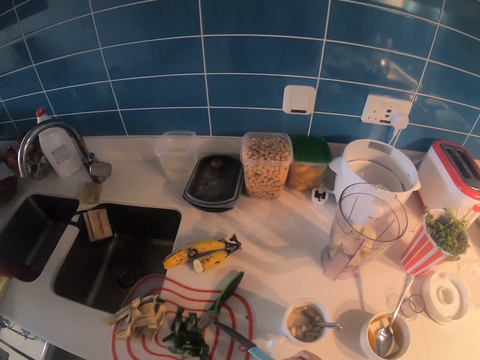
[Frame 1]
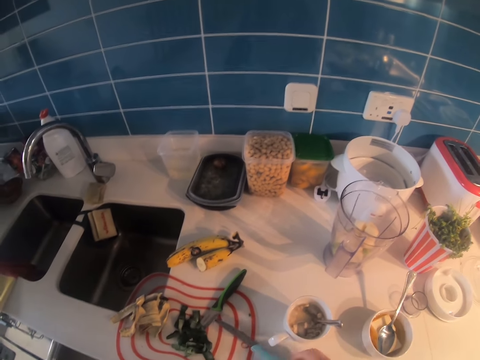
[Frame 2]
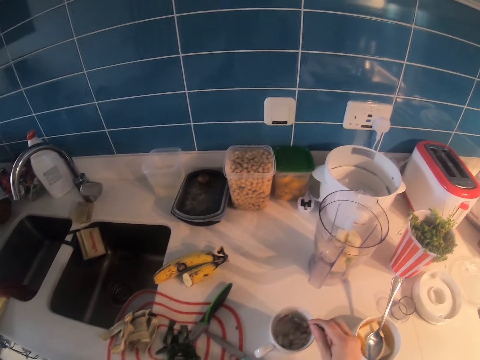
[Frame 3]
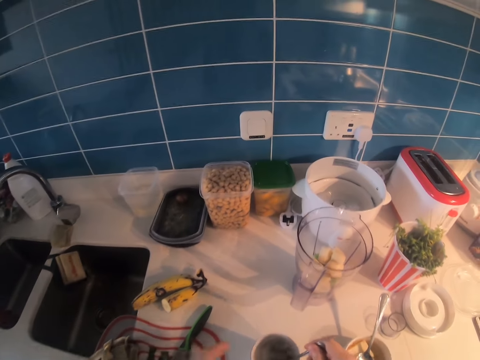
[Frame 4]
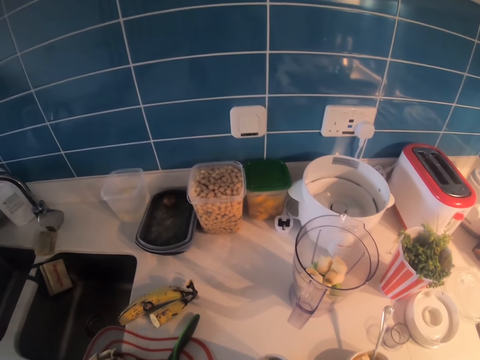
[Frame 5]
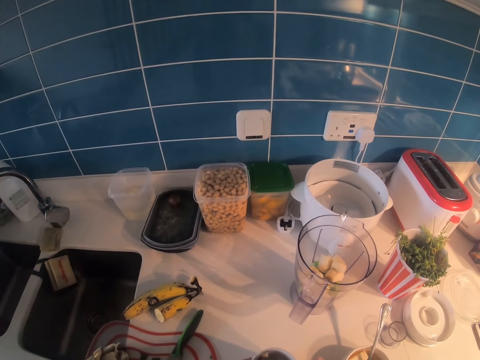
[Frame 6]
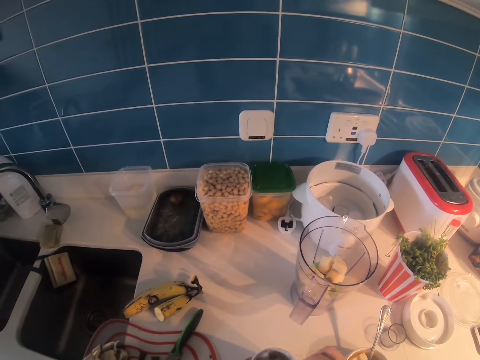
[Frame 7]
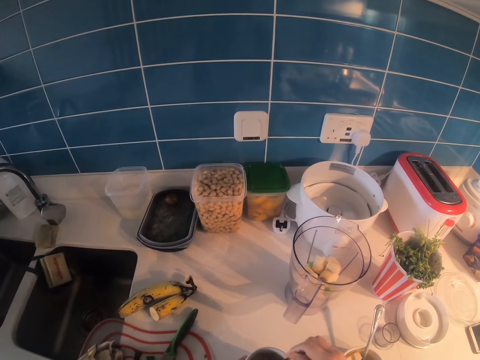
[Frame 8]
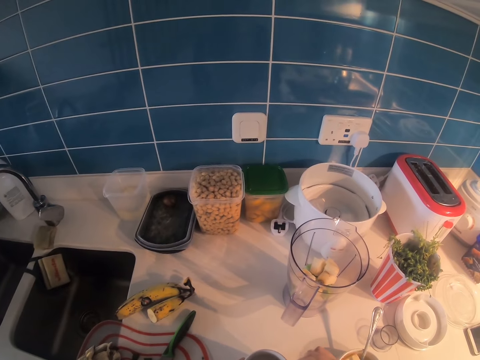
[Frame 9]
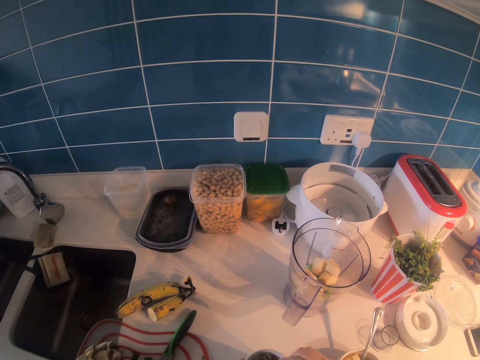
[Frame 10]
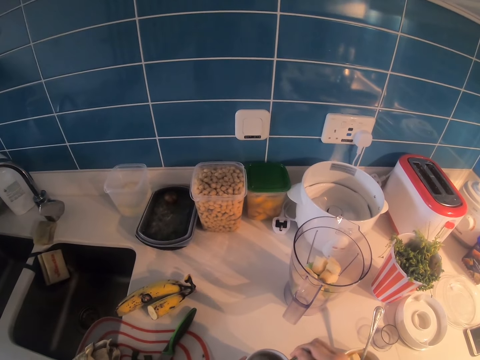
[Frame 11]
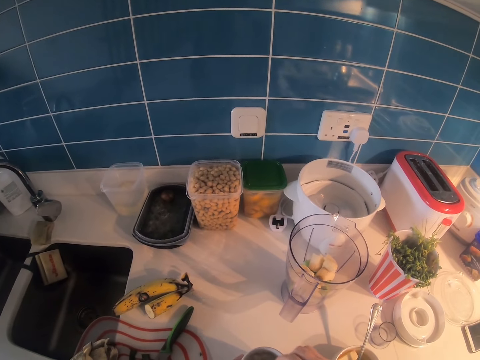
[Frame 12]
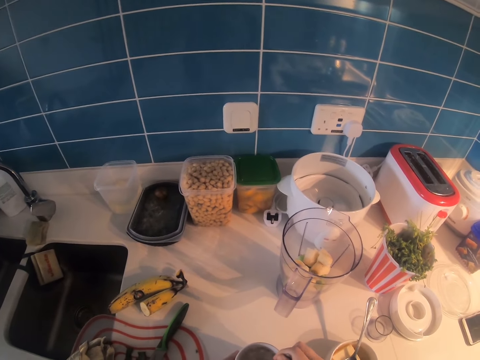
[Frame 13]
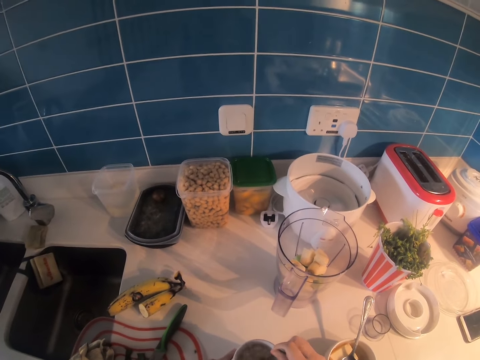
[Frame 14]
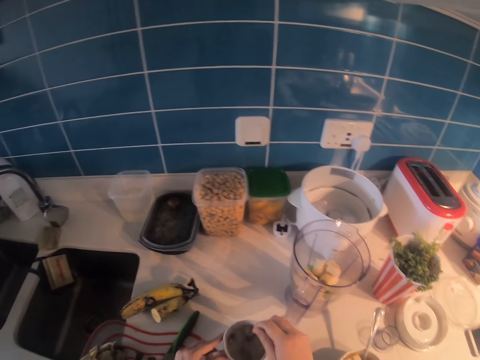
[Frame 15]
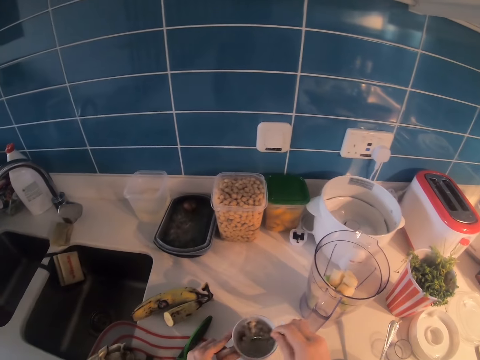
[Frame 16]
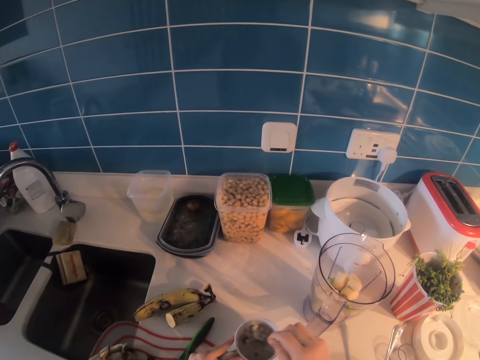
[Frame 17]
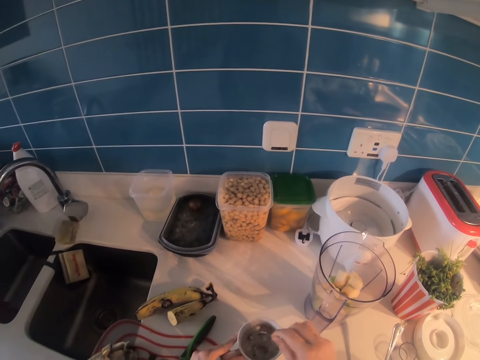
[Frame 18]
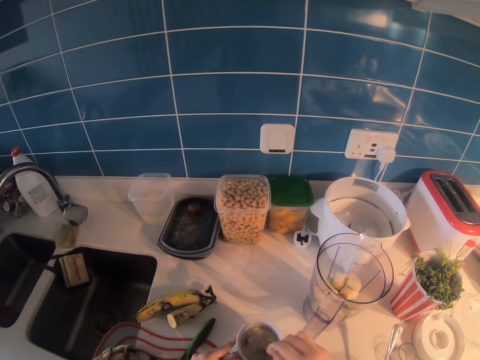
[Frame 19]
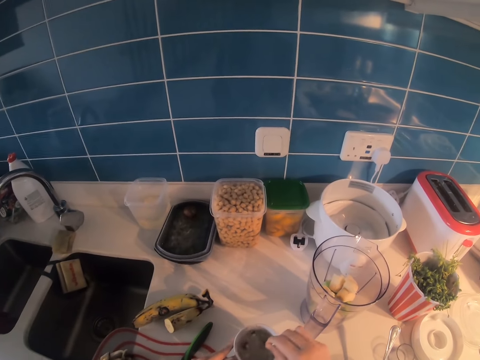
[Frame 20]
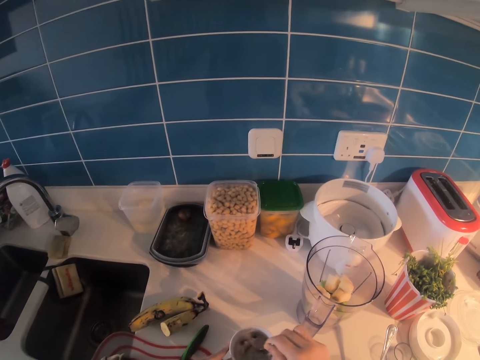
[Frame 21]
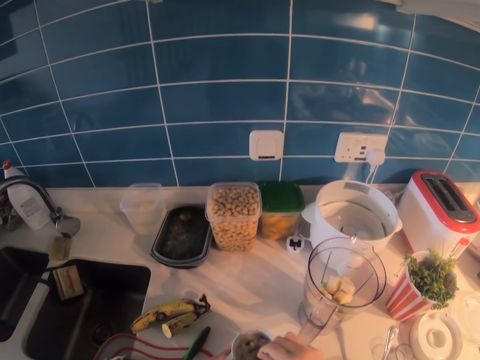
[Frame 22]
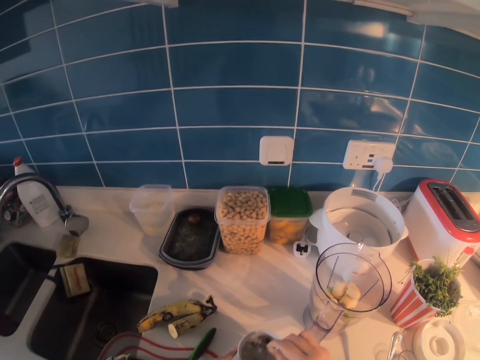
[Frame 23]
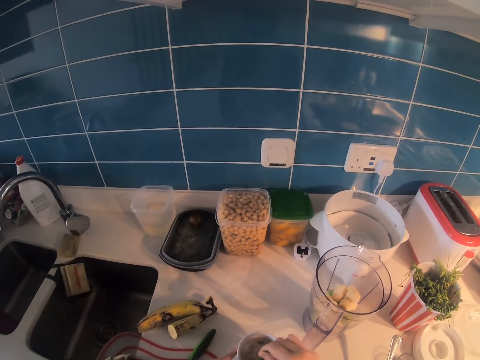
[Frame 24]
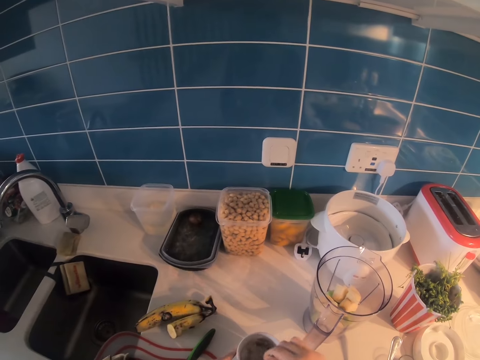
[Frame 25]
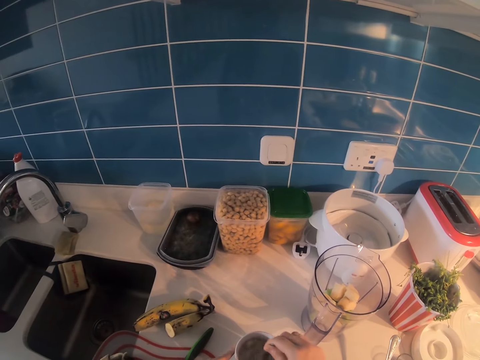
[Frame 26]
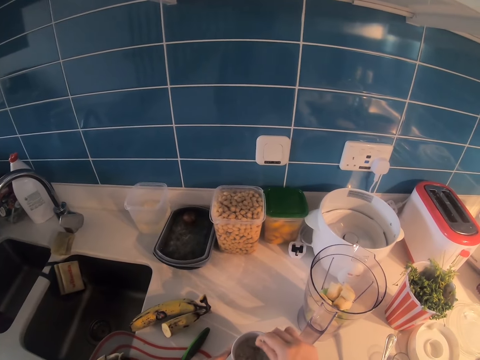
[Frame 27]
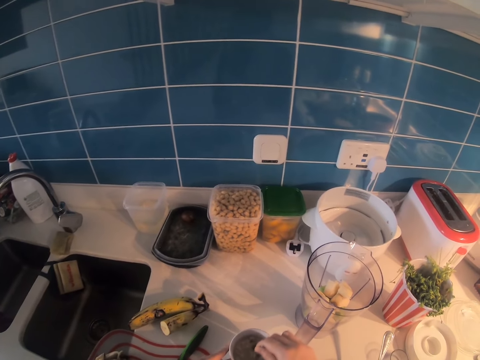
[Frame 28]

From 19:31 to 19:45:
The camera wearer stirs the ice cubes in a cup using a spoon.

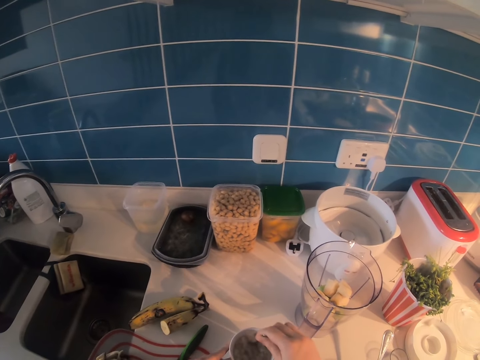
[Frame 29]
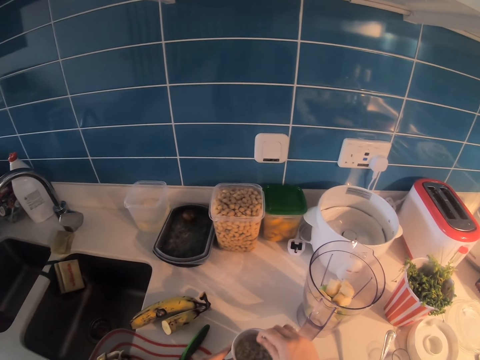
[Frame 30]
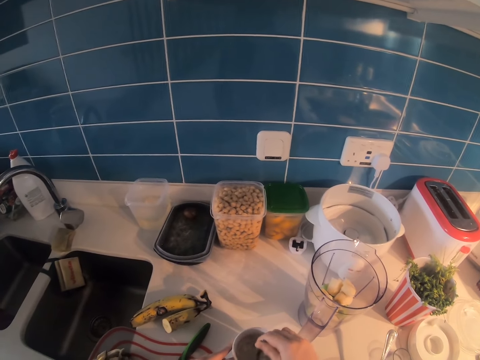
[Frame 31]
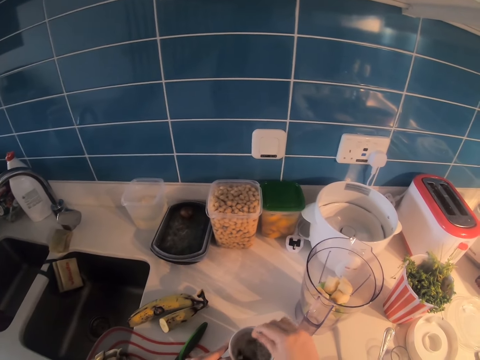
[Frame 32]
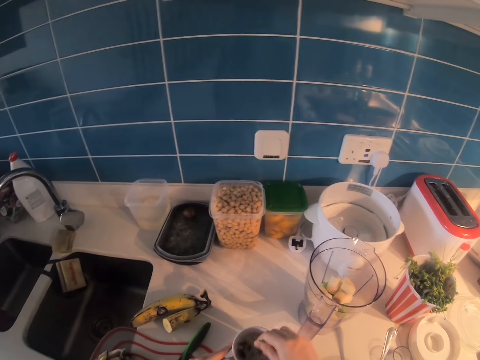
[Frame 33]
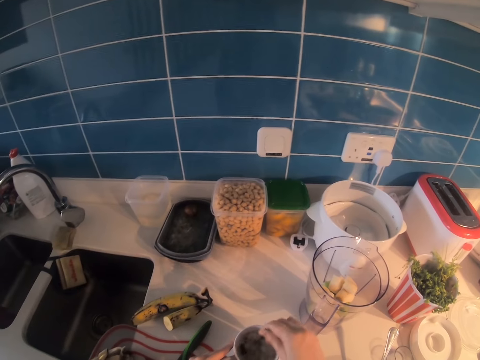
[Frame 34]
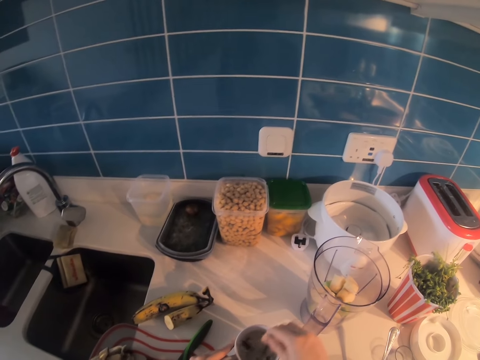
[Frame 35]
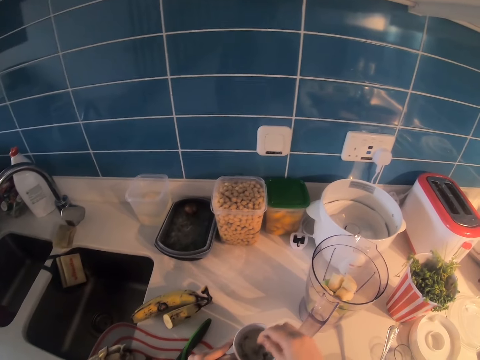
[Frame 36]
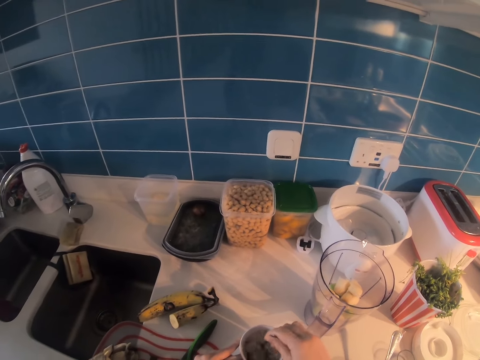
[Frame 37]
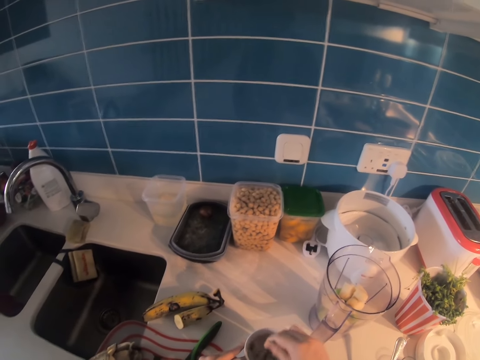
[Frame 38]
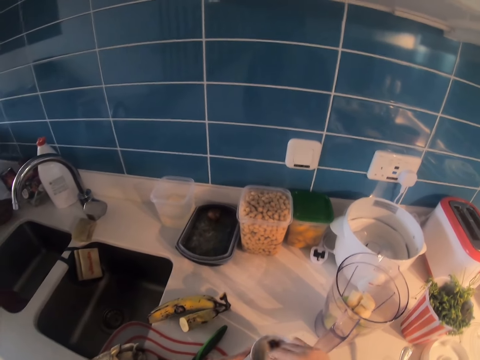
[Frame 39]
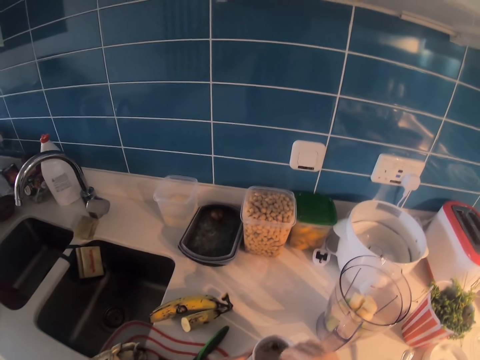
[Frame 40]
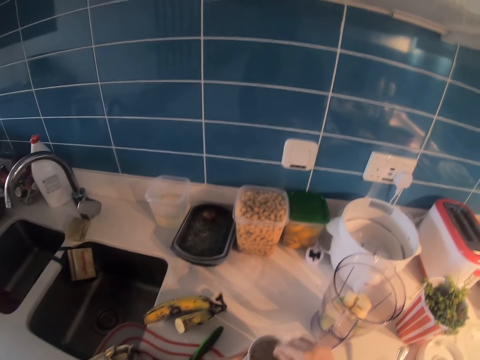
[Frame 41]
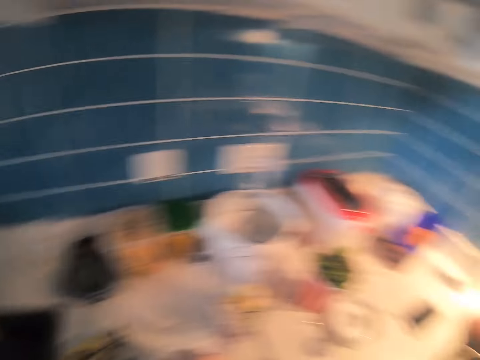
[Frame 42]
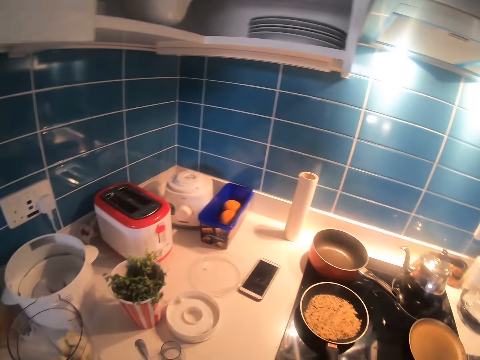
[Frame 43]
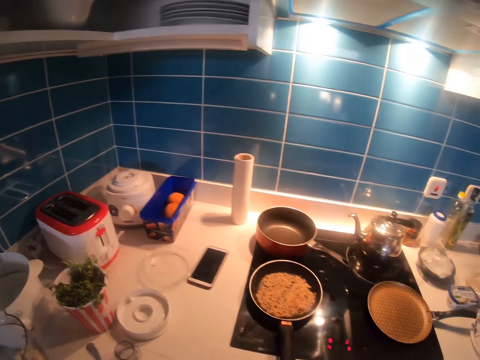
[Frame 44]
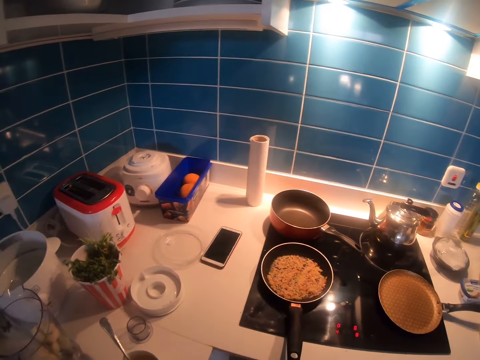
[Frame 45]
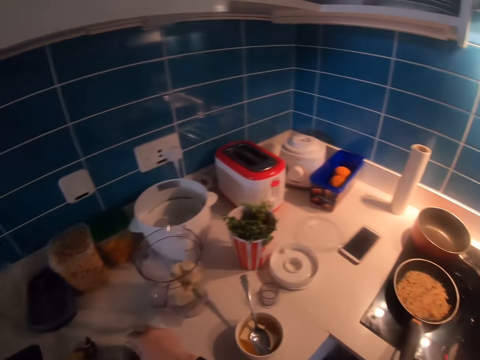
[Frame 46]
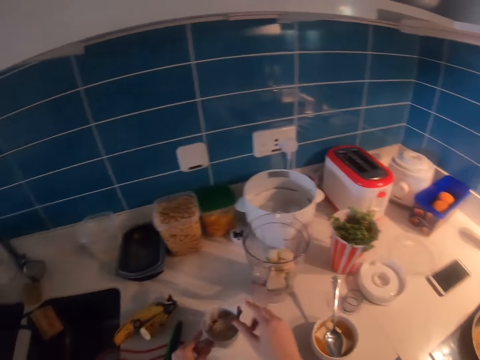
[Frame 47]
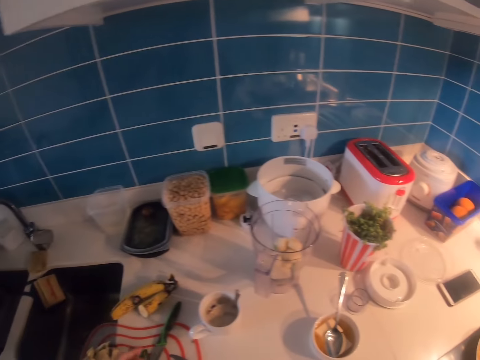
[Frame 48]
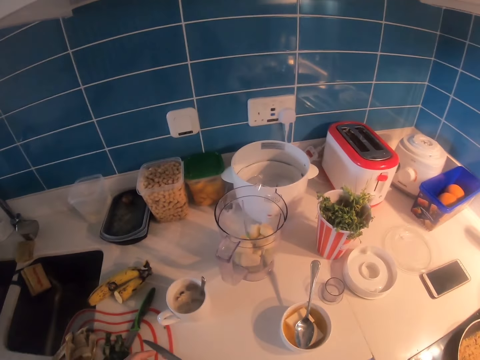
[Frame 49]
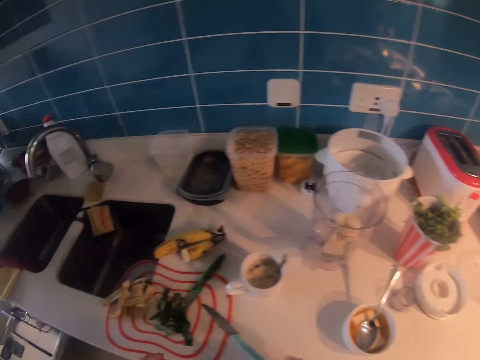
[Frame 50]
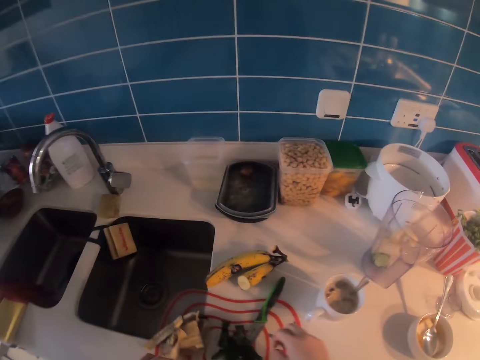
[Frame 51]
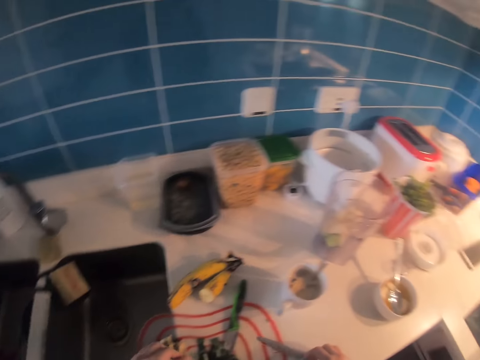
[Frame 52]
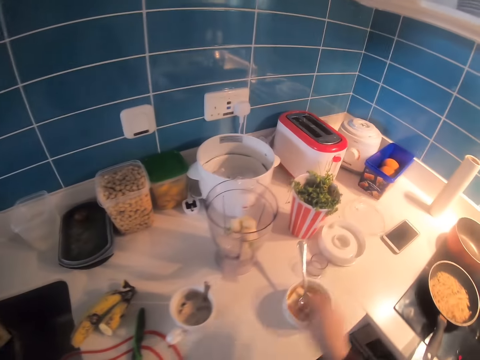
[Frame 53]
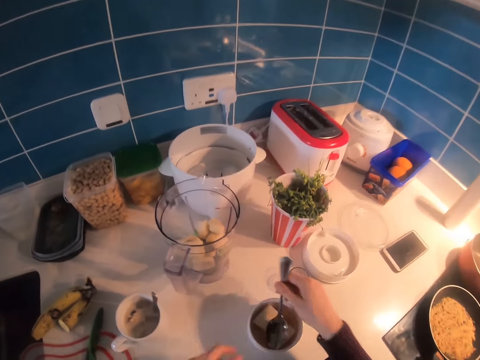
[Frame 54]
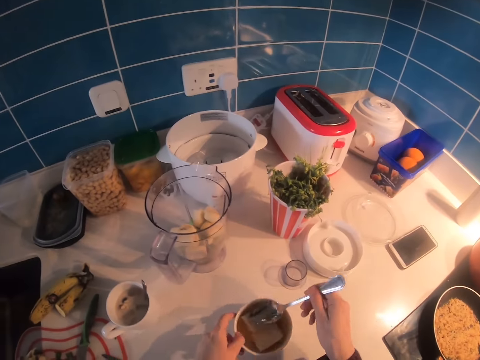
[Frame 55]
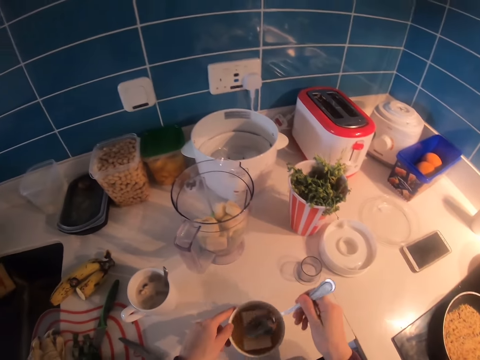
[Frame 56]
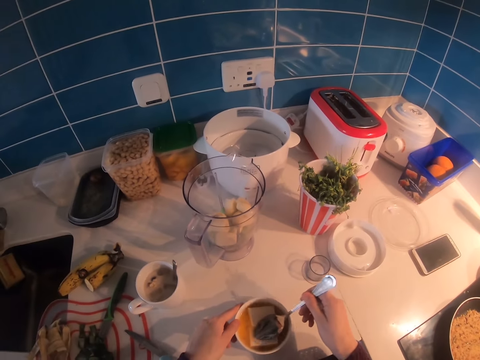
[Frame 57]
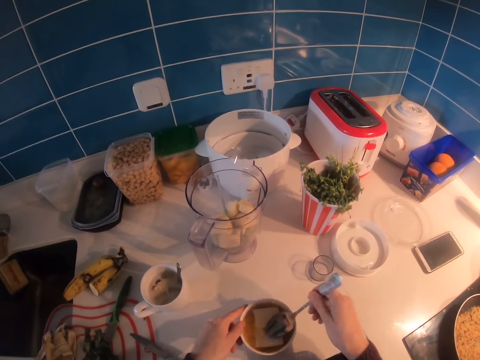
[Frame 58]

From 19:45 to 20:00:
The camera wearer looks around. They pick up the spoon from the bowl. They press the sugar on the cup with the spoon. They stir soup in the bowl.
